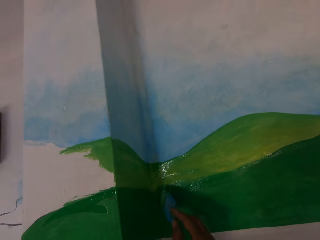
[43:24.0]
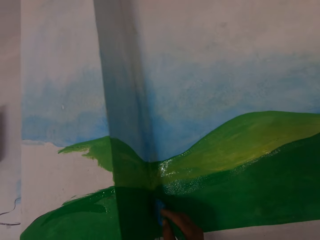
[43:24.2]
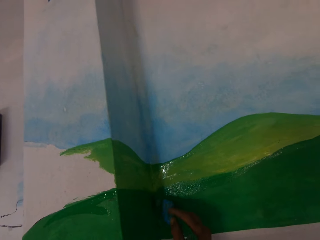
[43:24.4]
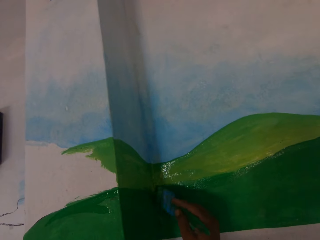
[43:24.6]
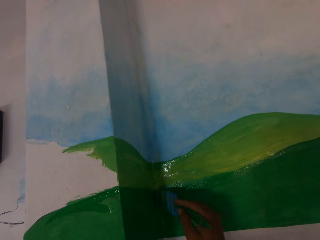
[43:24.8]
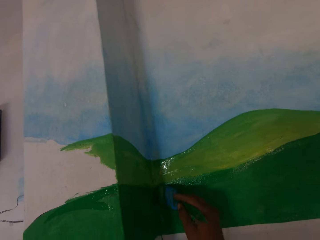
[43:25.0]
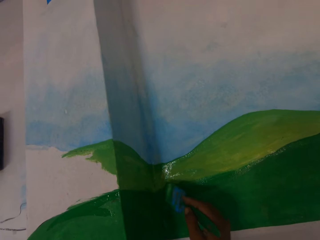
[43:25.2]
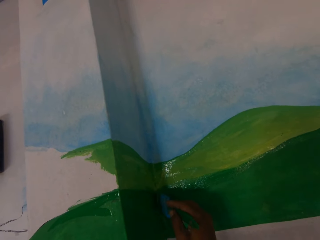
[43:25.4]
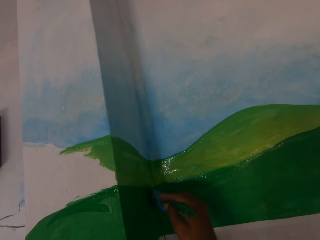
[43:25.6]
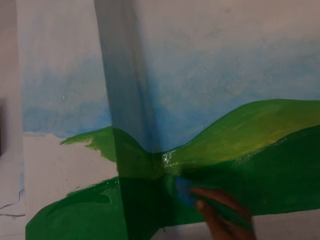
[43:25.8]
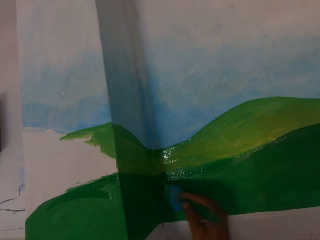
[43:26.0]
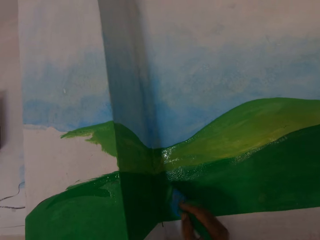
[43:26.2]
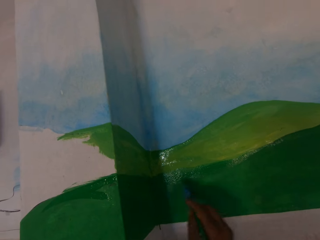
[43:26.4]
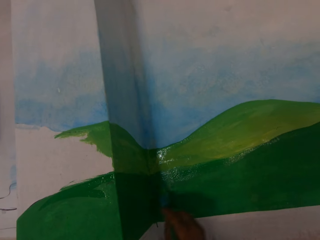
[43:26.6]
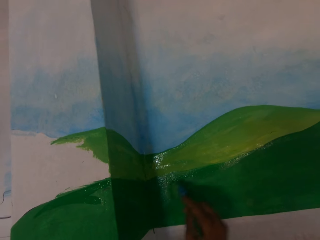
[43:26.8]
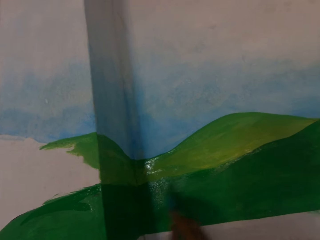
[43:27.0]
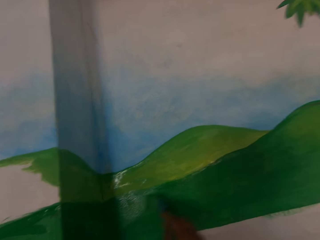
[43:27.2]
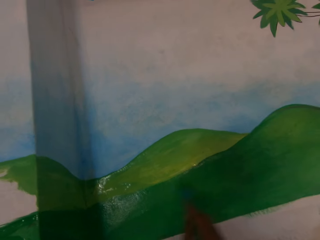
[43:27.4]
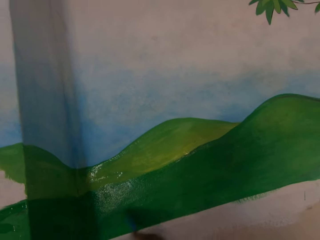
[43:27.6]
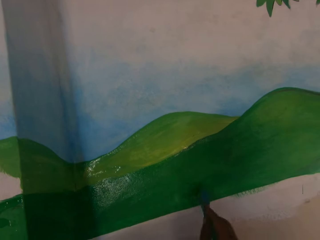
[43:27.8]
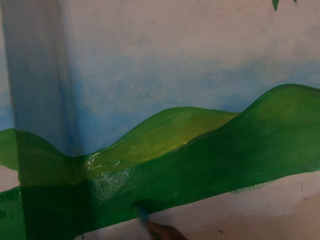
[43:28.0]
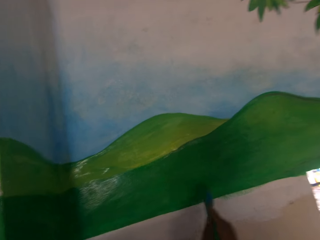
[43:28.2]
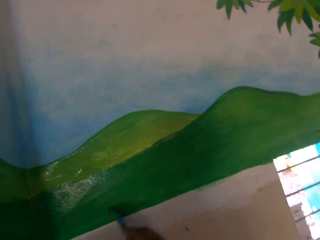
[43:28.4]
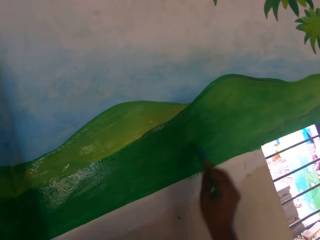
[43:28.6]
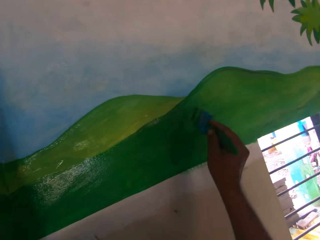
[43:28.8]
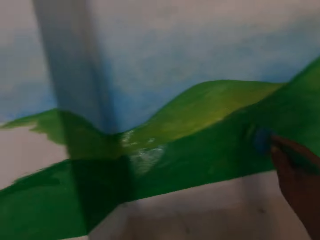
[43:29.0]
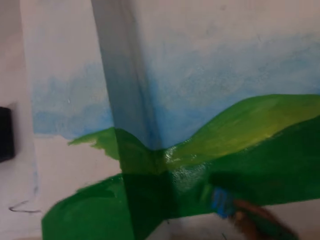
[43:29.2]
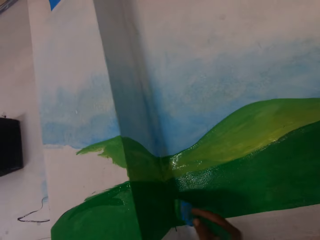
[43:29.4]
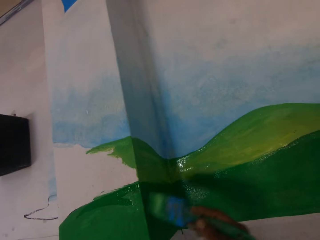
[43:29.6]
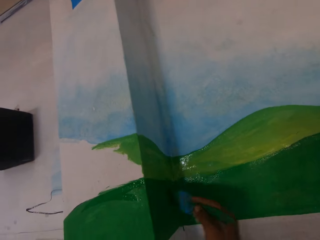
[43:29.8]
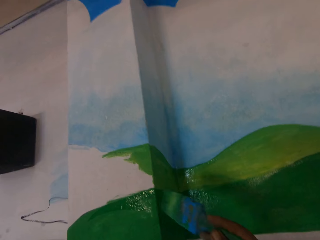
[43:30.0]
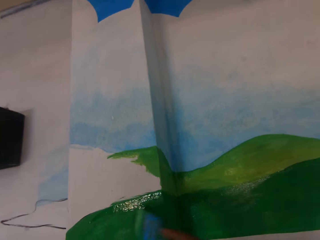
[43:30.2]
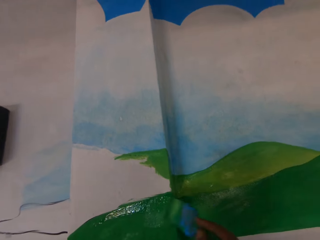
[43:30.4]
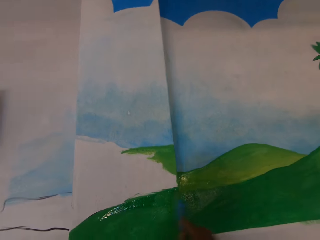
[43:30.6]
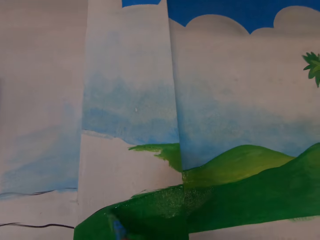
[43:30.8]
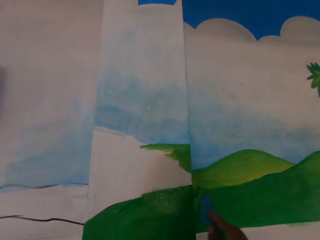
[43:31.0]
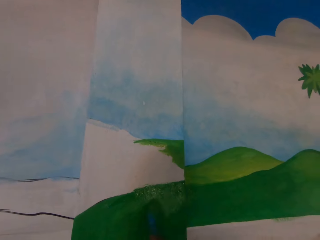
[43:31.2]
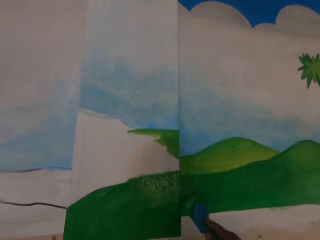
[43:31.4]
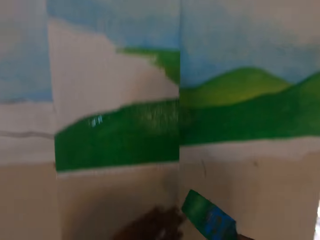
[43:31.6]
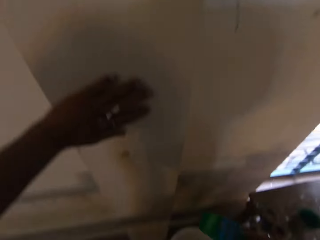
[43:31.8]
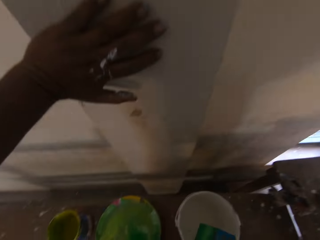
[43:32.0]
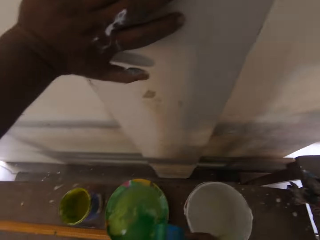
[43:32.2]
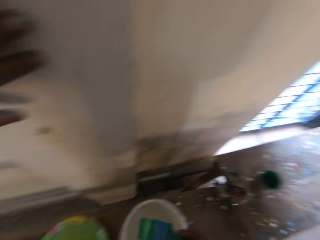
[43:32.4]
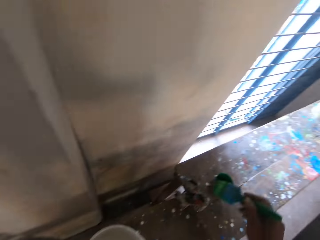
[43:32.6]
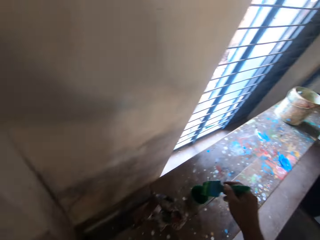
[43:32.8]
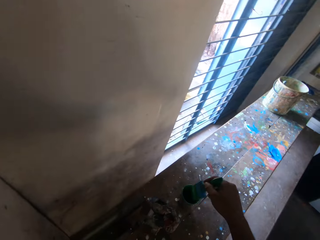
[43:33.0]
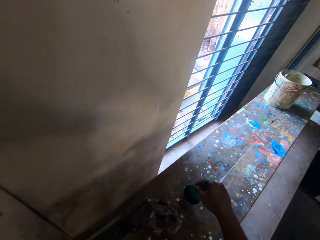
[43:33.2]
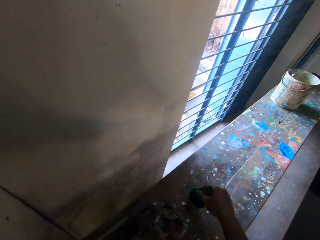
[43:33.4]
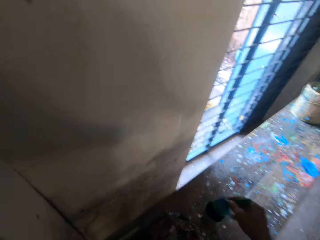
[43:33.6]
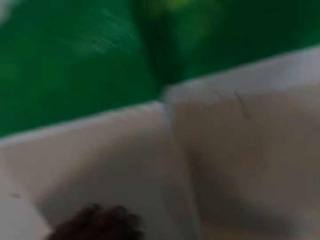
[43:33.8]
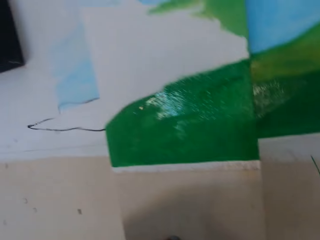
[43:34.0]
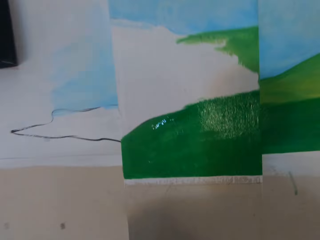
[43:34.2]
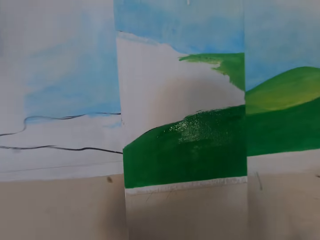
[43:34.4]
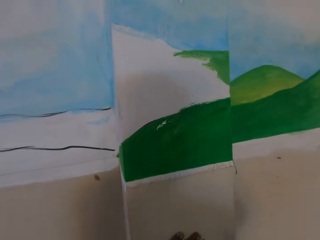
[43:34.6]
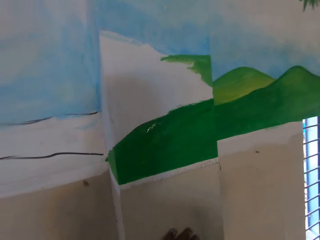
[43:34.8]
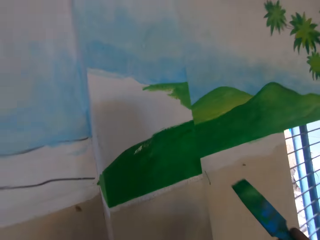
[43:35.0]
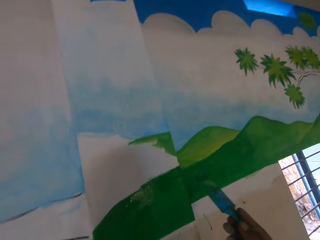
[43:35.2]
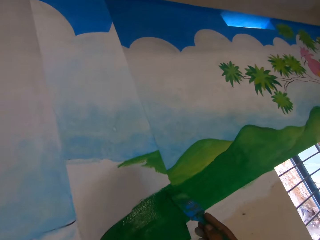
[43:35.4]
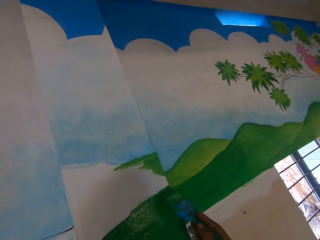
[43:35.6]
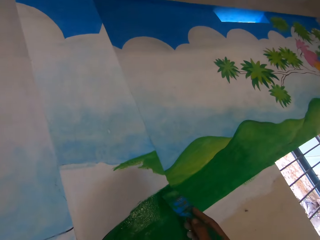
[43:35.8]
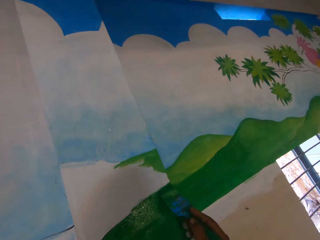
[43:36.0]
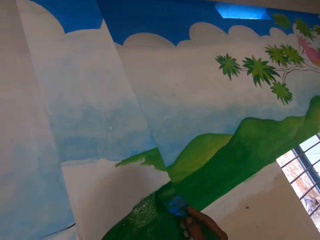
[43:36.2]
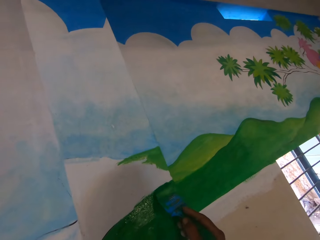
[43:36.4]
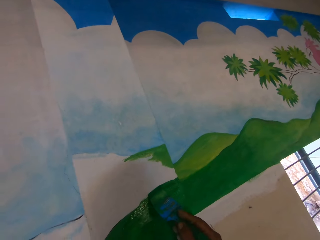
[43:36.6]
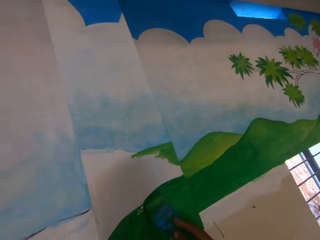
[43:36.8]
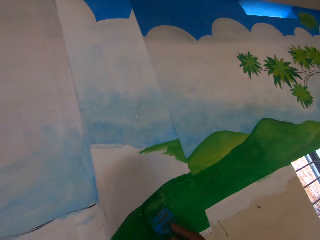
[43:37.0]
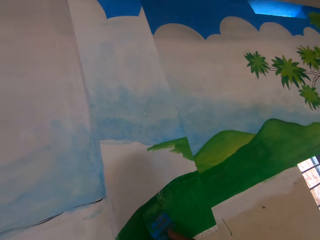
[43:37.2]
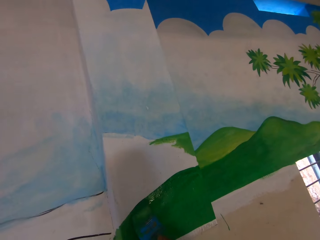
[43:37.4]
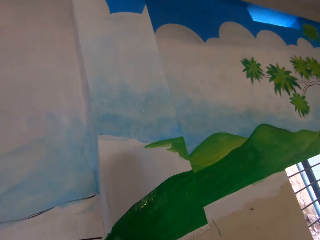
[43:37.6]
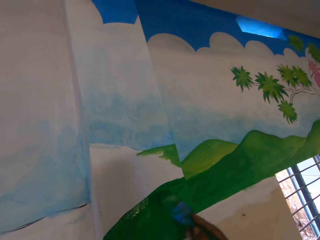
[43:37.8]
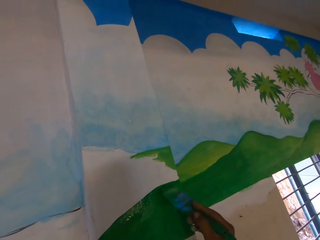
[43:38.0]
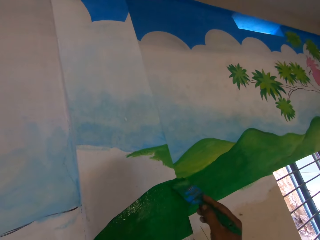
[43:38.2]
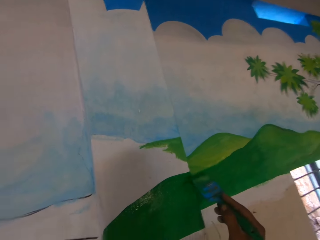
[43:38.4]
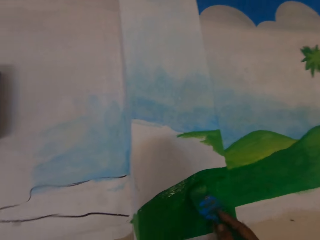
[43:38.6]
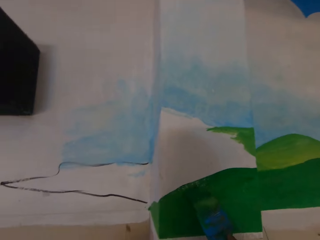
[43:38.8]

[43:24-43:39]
The camera wearer dips the paintbrush into the green paint in the paint container with his right hand. He paints the wall with the paintbrush in his right hand.

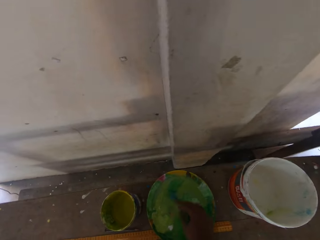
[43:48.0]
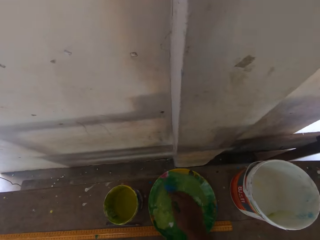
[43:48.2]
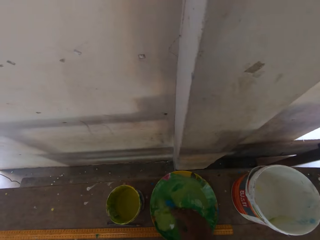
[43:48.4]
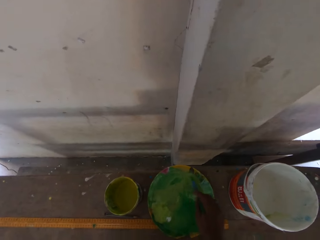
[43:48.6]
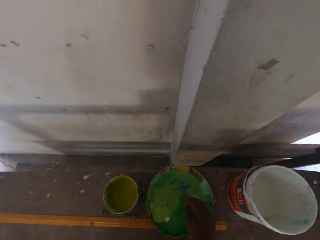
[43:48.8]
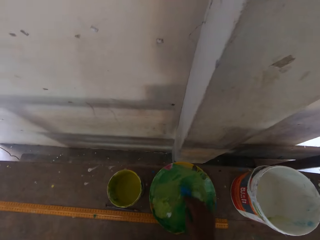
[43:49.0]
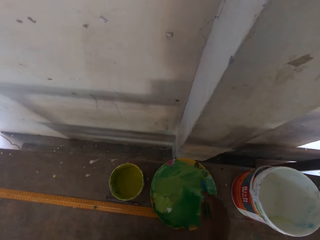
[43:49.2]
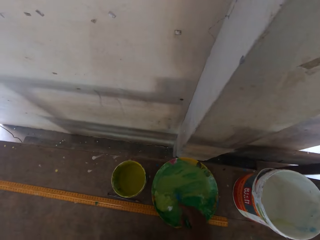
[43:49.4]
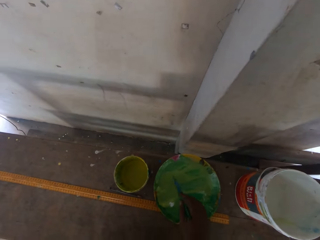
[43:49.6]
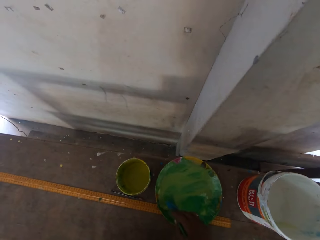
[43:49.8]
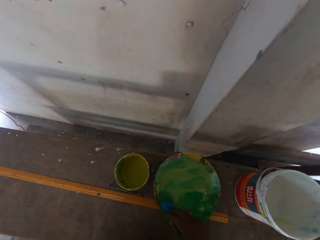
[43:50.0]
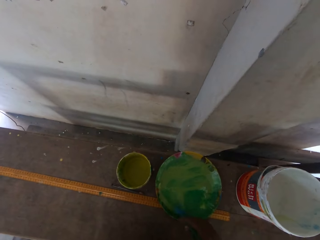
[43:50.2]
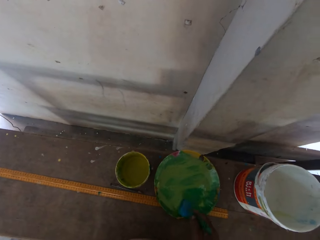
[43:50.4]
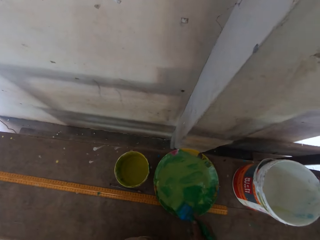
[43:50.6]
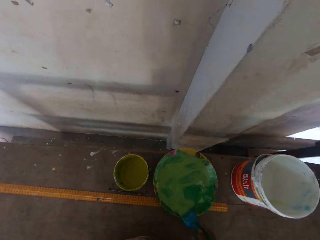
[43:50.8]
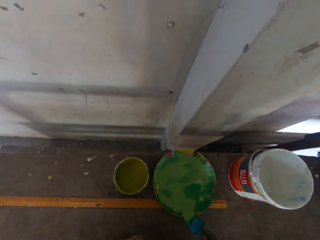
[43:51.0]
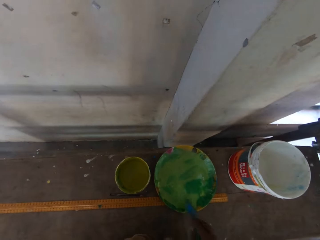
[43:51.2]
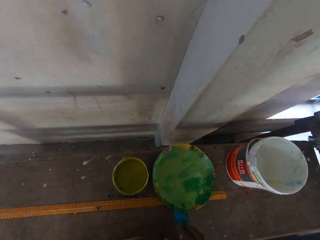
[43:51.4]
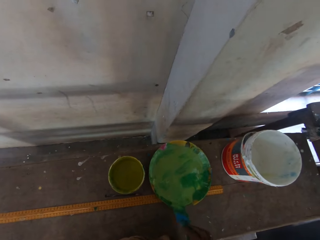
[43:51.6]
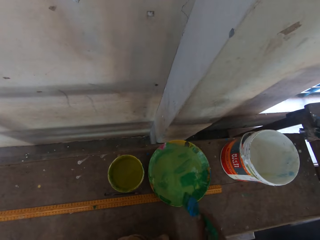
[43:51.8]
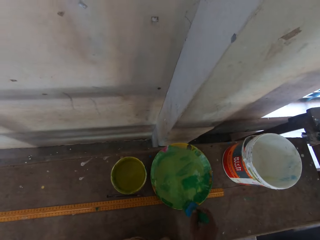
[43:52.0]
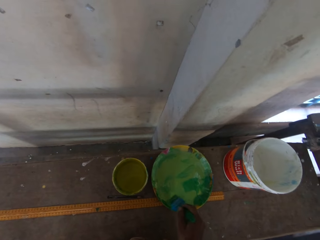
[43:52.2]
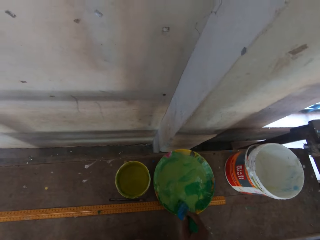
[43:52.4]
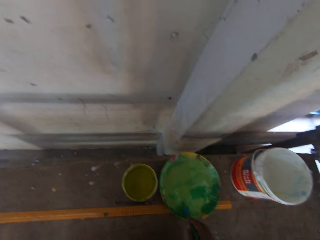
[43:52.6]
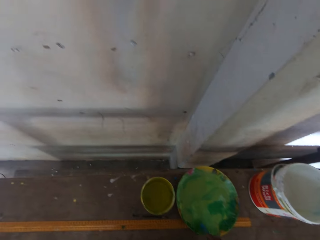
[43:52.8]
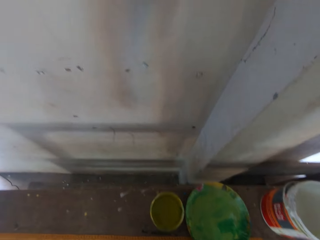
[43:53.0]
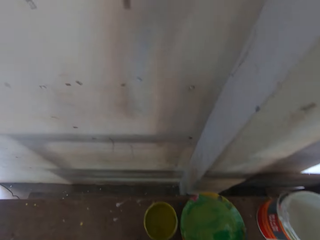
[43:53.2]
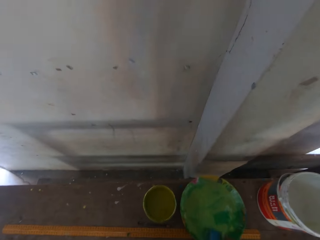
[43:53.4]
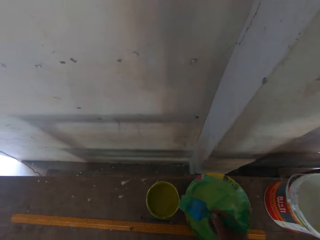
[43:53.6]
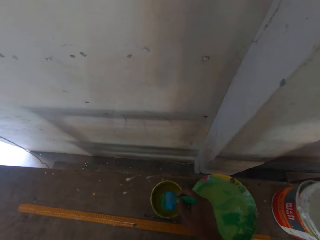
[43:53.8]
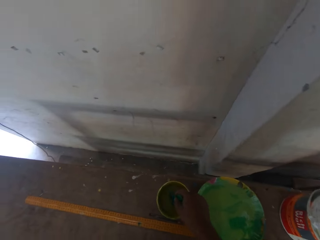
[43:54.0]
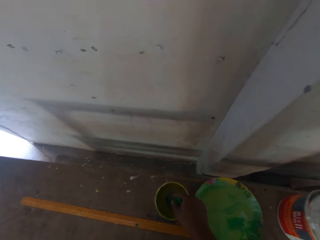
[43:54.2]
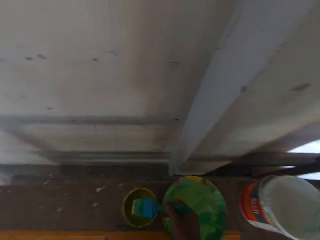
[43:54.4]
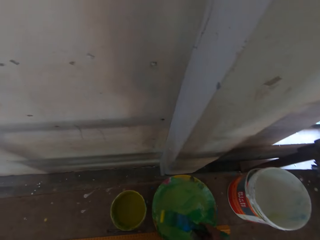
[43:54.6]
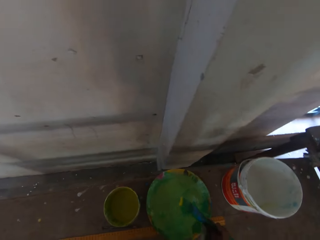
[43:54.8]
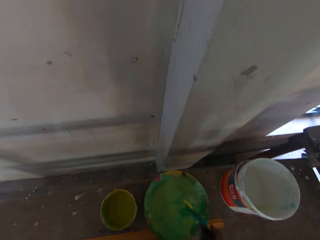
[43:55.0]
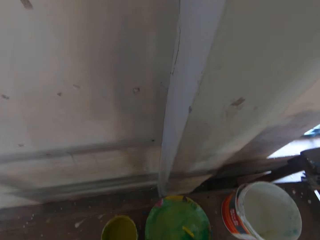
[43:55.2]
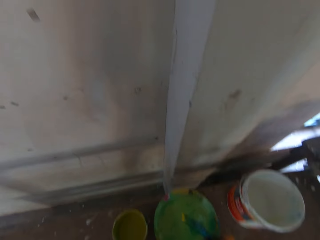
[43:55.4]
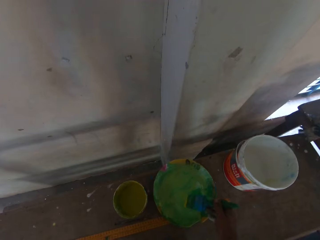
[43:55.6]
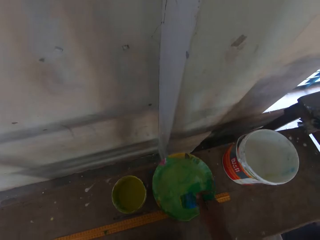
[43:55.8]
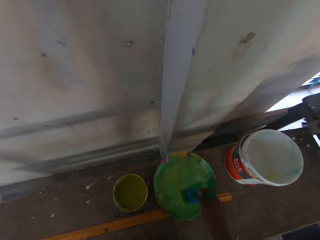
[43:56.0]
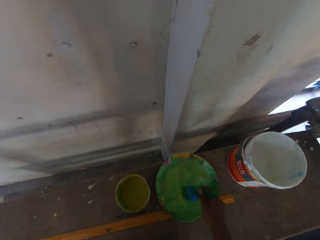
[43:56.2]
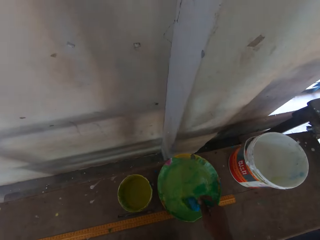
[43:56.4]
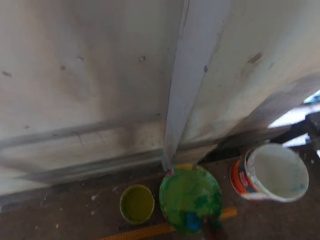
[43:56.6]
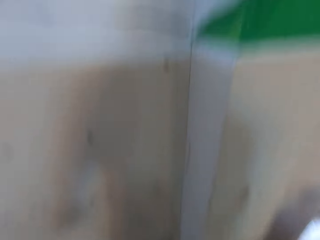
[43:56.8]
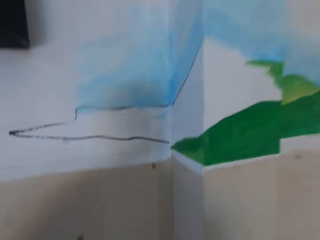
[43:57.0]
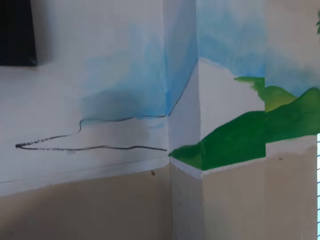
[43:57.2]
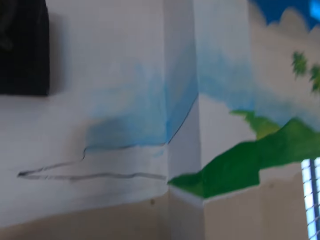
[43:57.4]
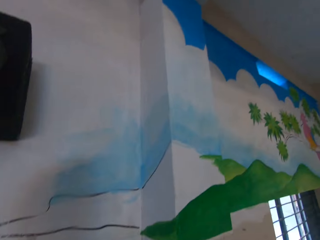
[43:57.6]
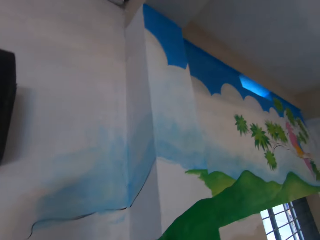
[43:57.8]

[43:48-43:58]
The camera wearer dips the paintbrush into the green paint on the painting plate with his right hand. He dips the paintbrush into the yellow paint with his right hand. He dips the paintbrush into the green paint with his right hand.
